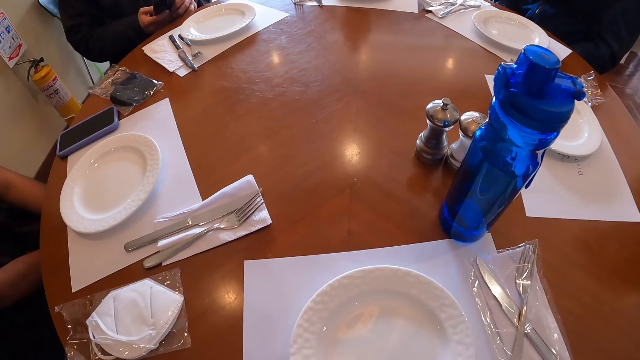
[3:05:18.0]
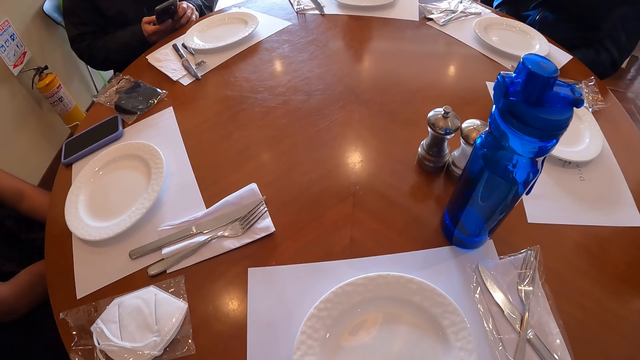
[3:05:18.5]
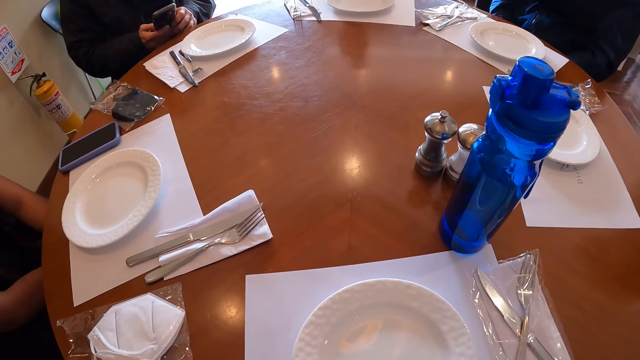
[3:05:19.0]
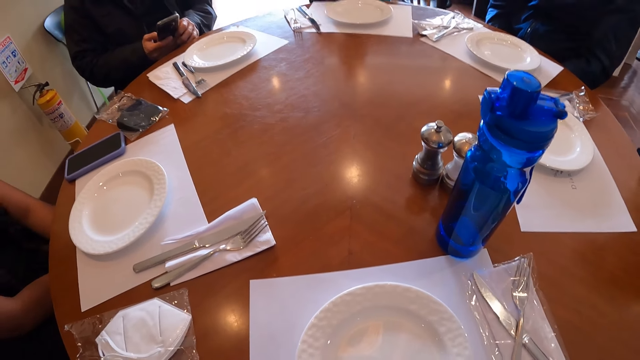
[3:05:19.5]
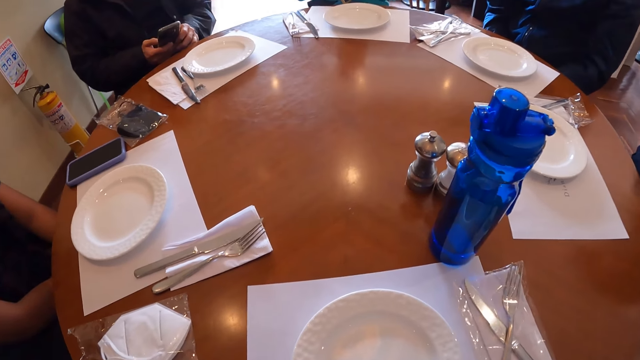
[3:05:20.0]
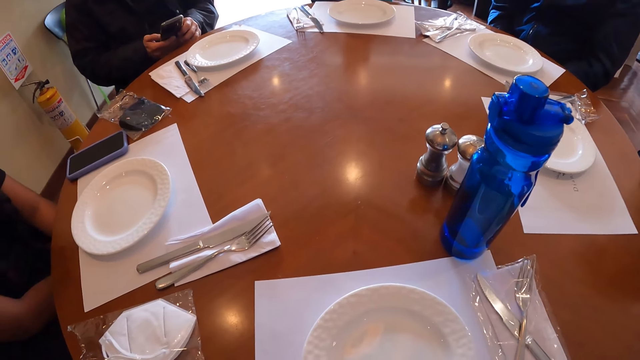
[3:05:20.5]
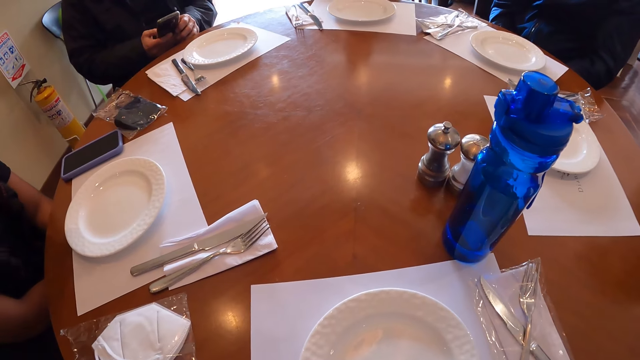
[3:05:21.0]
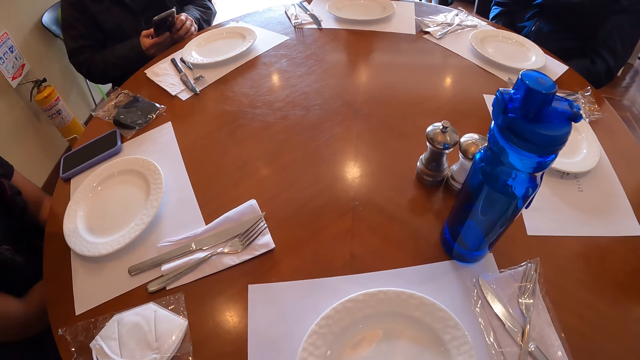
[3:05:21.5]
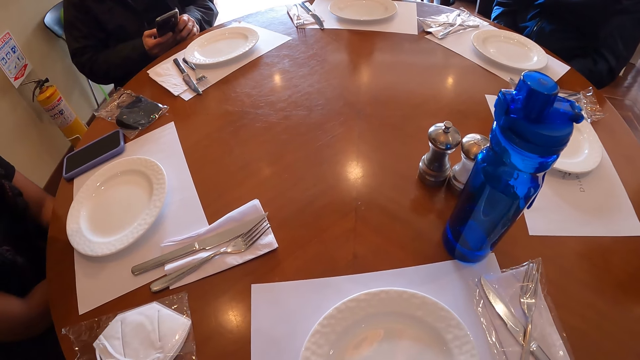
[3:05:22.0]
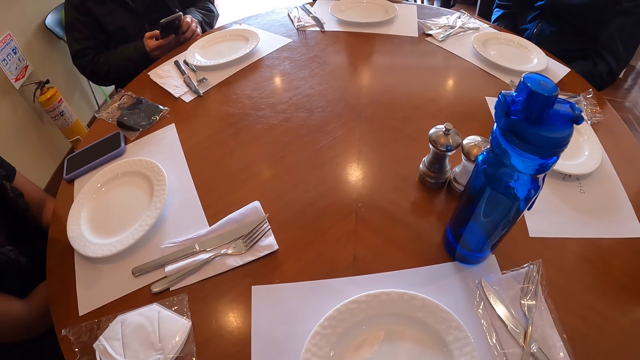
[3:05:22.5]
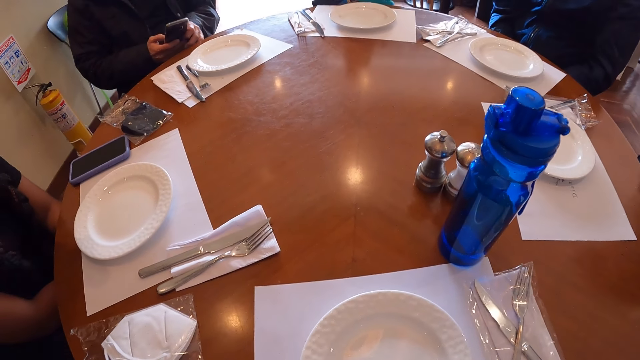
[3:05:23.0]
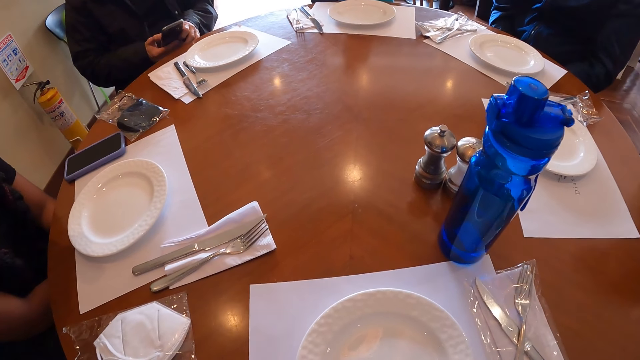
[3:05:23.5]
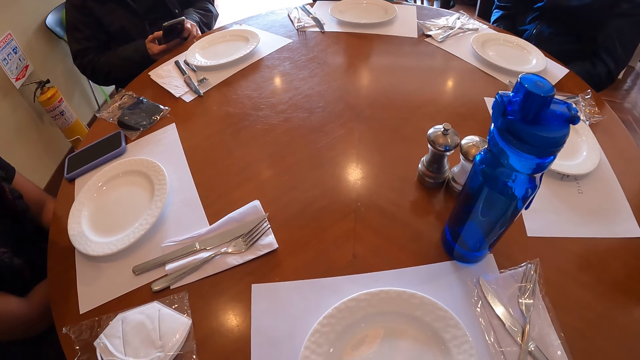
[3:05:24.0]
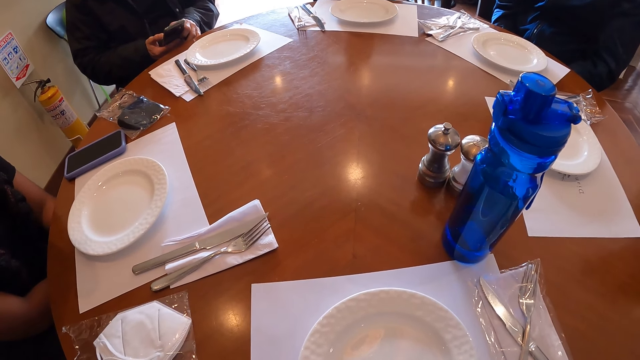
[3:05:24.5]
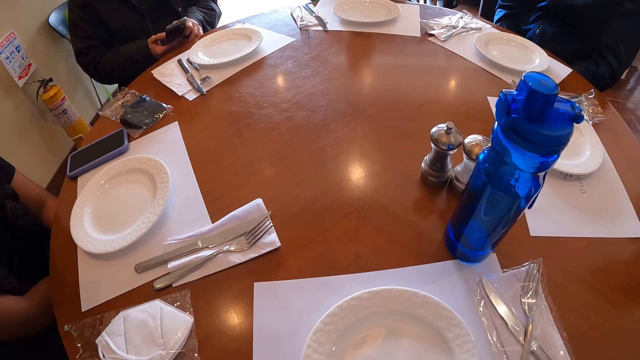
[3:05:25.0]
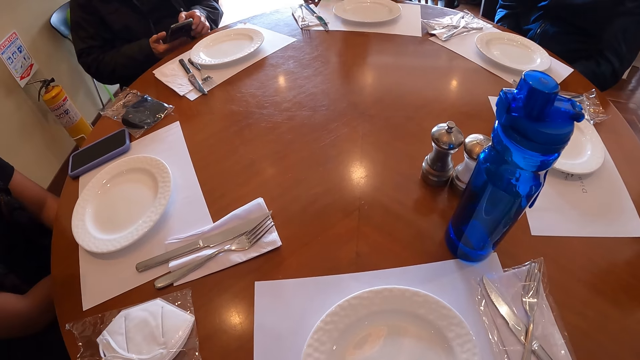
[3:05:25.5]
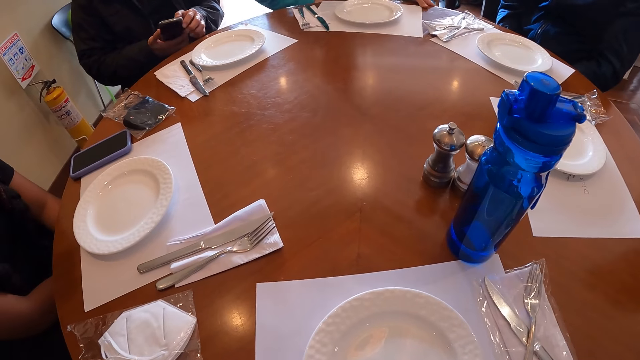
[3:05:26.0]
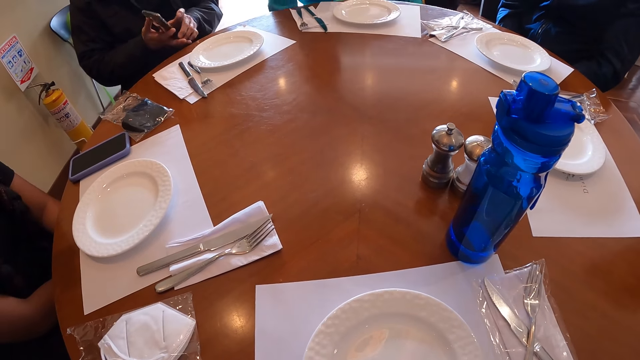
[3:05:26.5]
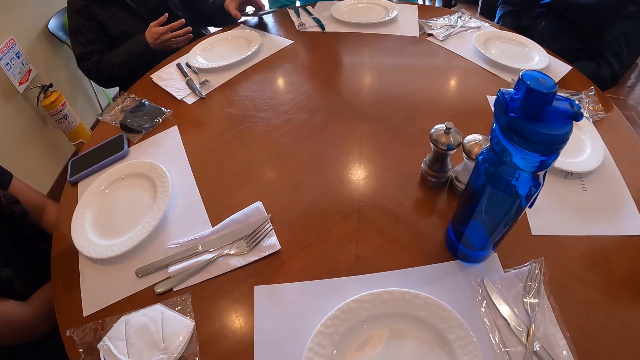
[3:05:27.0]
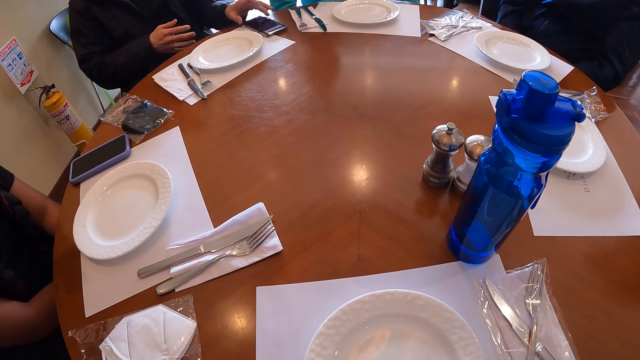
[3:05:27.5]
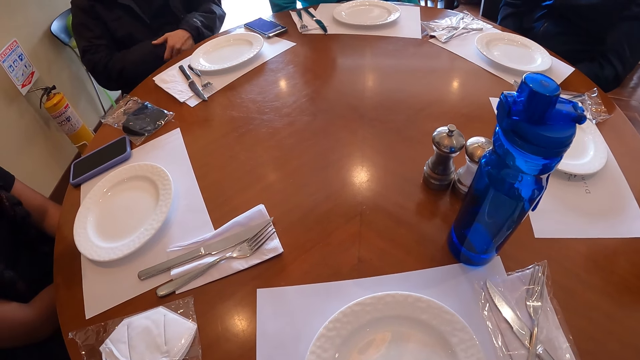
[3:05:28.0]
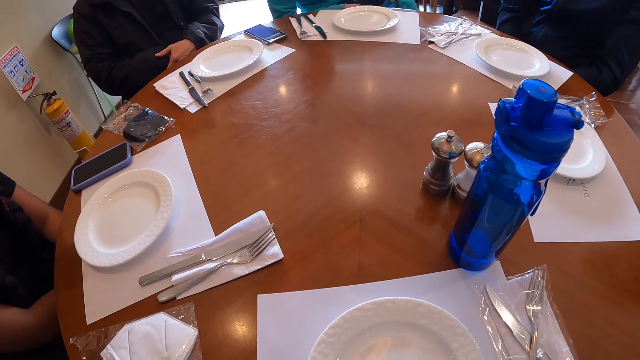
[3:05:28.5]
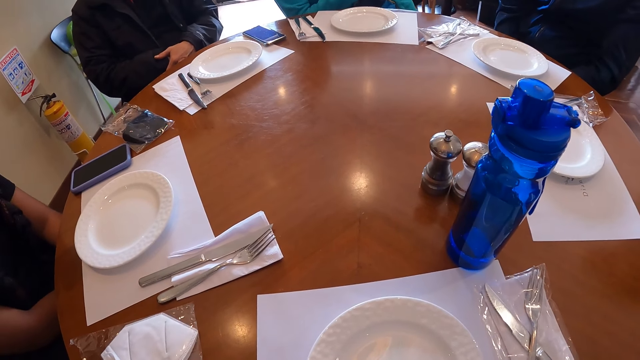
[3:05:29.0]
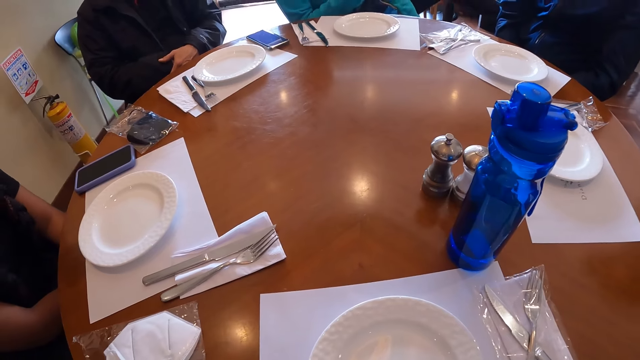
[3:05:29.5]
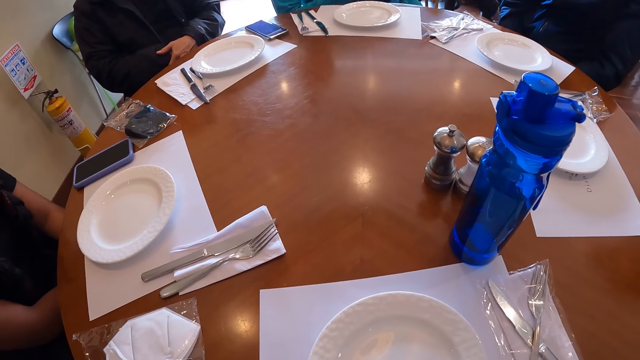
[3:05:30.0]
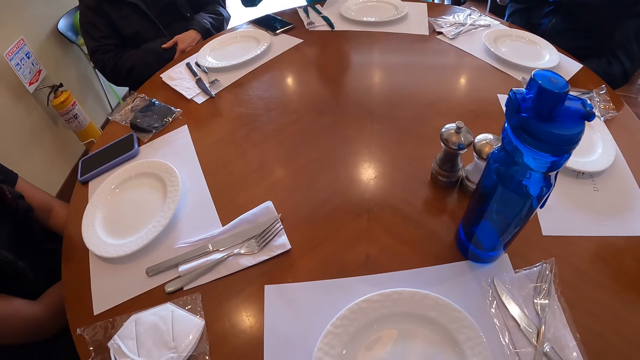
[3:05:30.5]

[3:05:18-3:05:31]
The woman holds the table with her left hand. The man puts his phone on the table with his left hand.

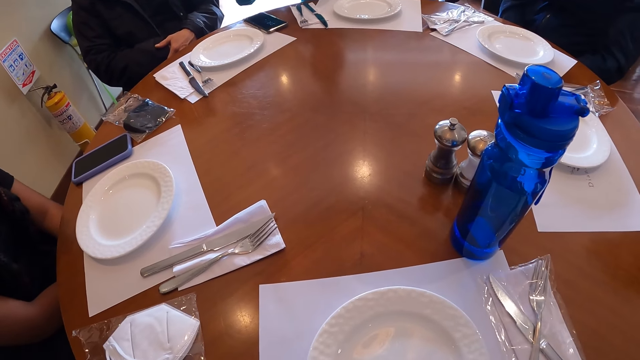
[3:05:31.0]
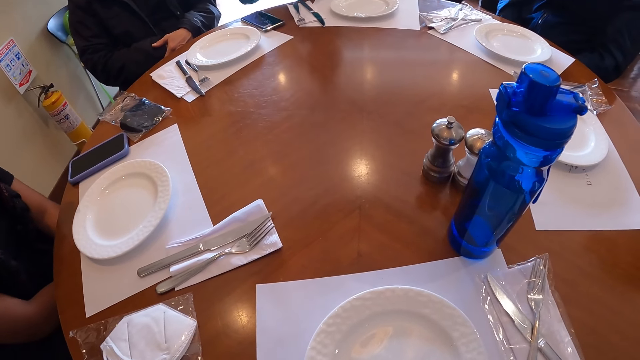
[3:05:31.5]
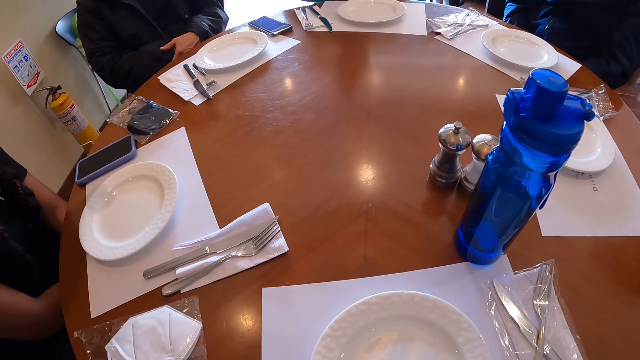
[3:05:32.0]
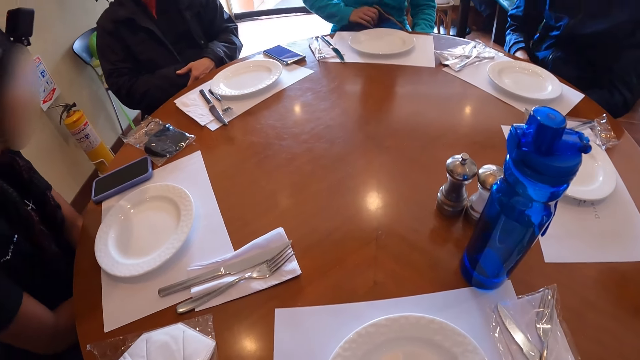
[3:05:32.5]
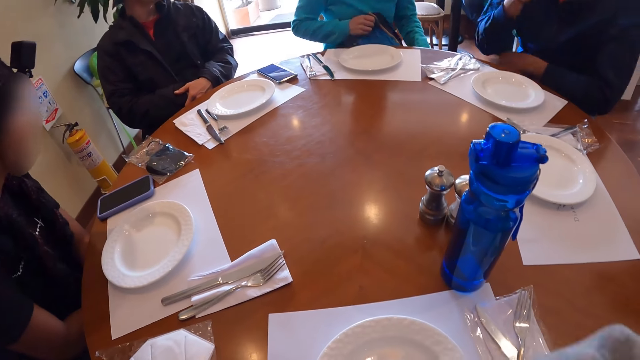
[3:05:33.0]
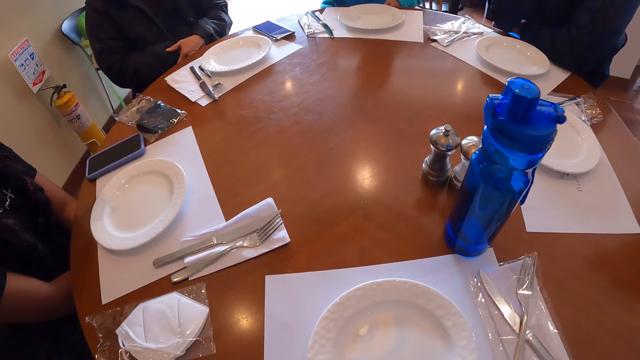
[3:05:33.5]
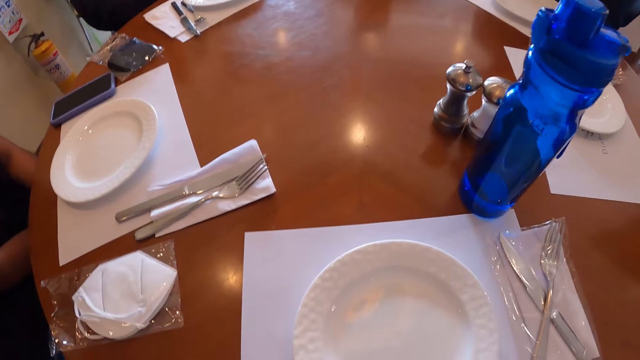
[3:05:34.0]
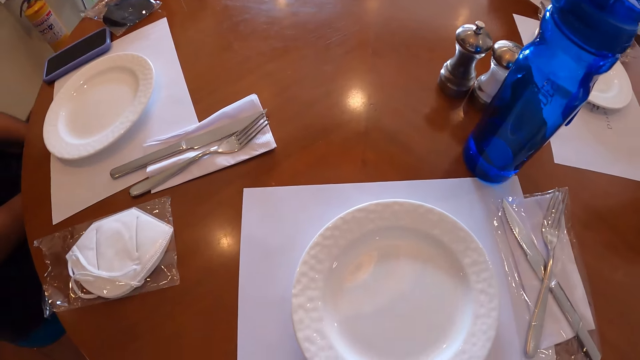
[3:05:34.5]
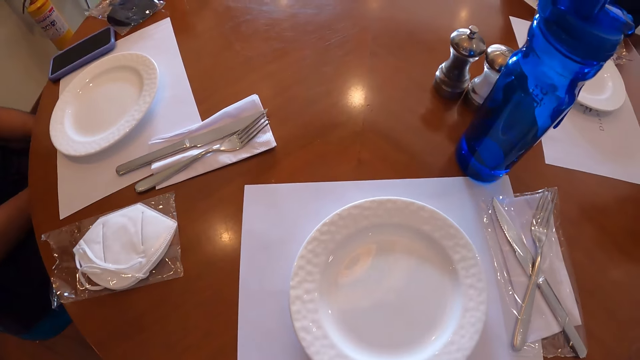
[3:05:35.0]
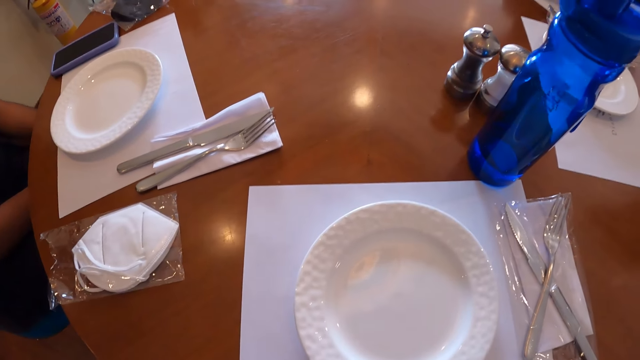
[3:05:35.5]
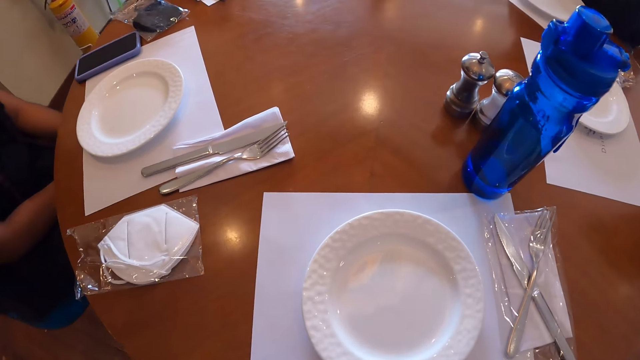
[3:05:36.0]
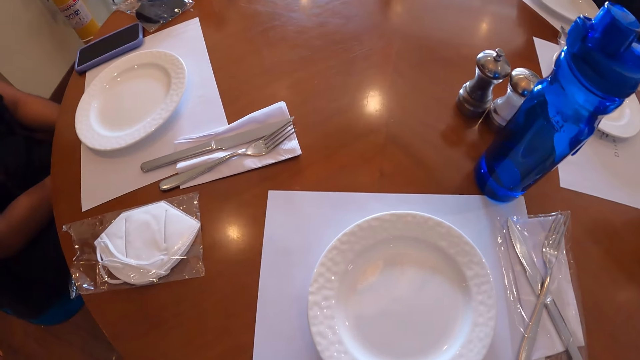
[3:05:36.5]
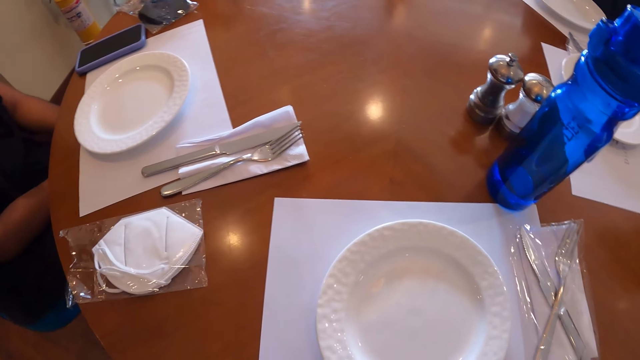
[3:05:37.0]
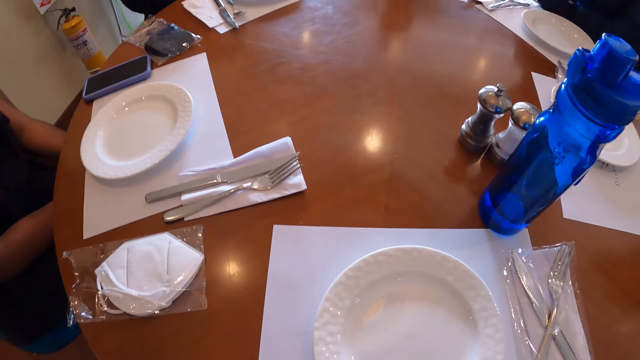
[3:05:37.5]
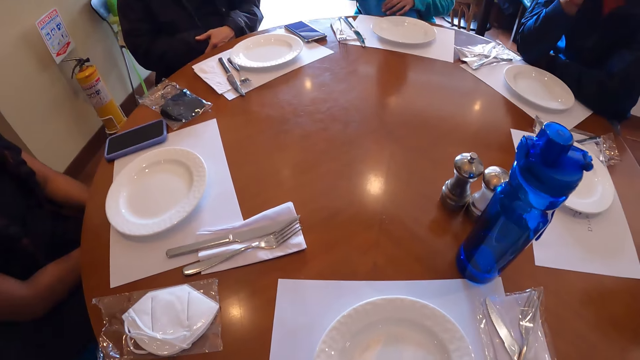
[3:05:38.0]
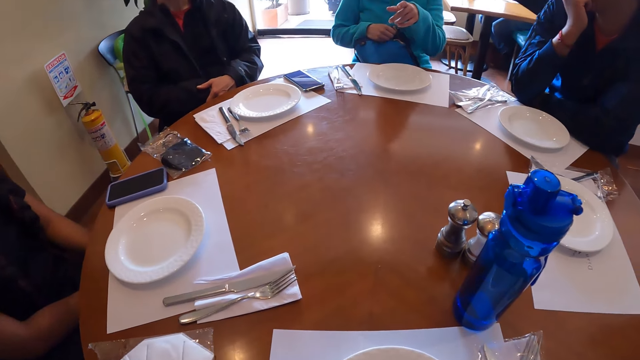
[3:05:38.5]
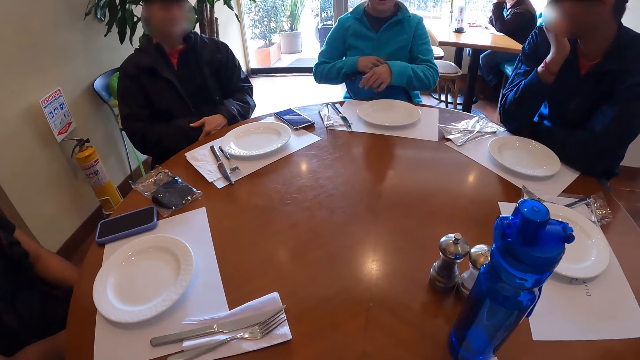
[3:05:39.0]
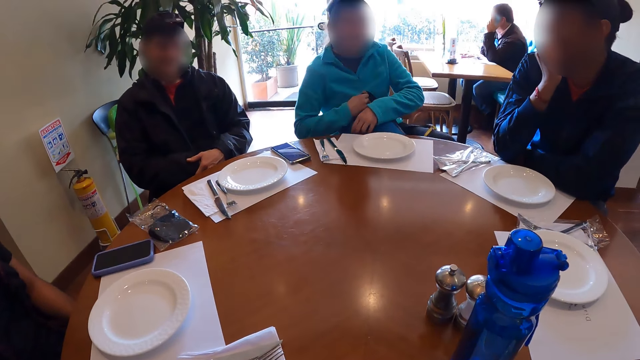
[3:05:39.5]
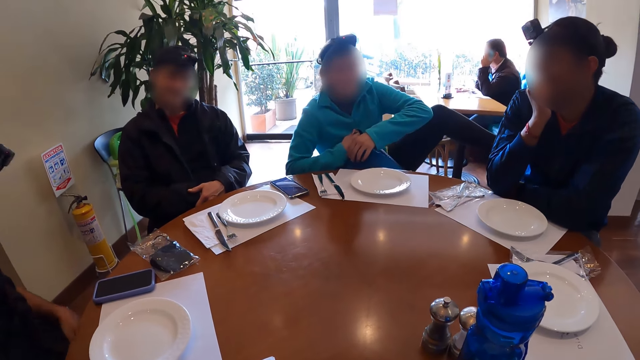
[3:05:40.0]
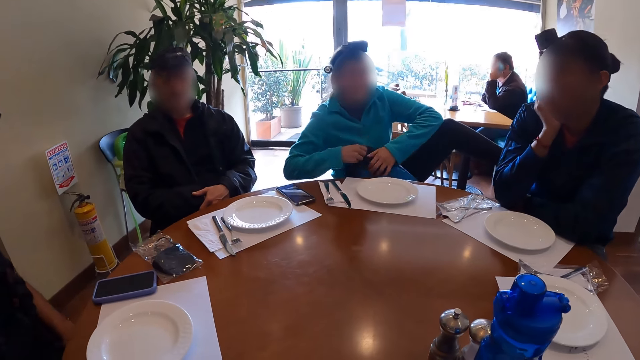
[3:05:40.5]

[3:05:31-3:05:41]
The woman takes the bag from her lap with both hands. A man puts his left arm on the table. The man puts his right elbow on the table. The woman points with her left hand. The woman raises her left leg. The woman stretches her leg.
